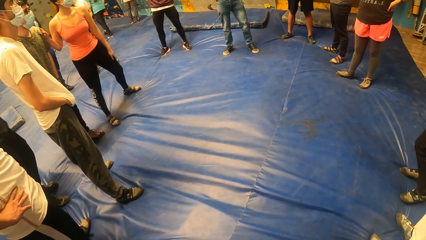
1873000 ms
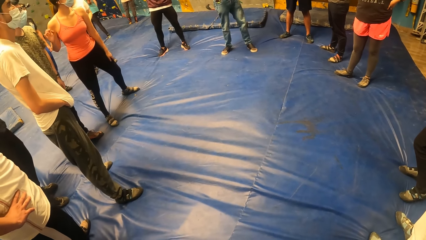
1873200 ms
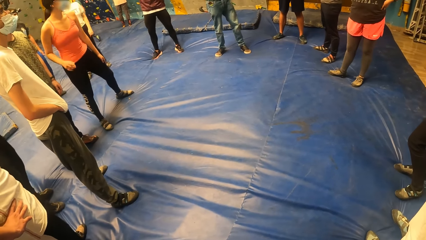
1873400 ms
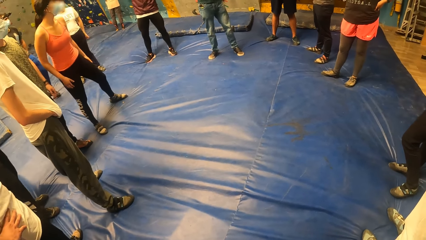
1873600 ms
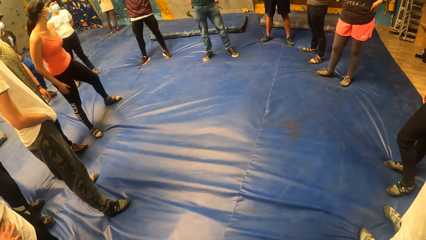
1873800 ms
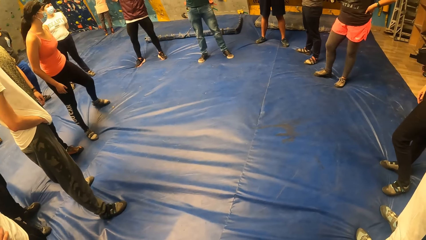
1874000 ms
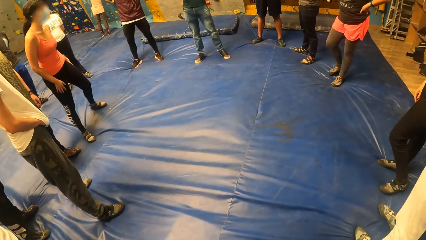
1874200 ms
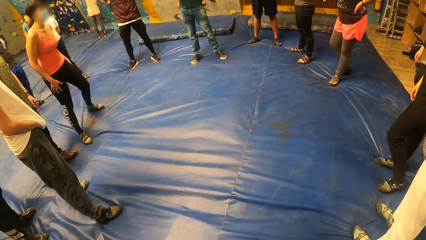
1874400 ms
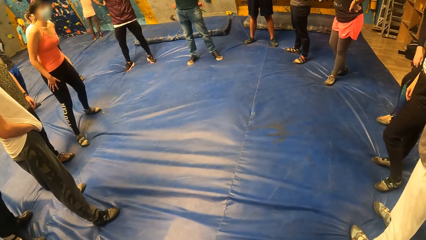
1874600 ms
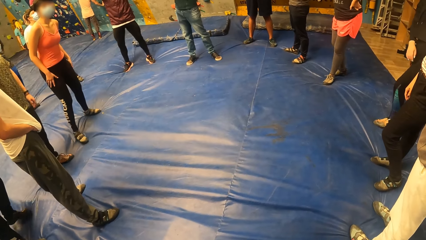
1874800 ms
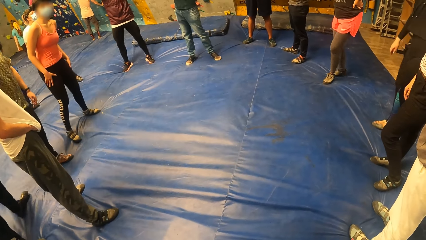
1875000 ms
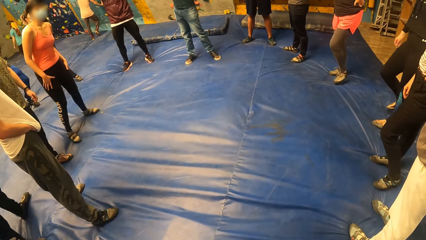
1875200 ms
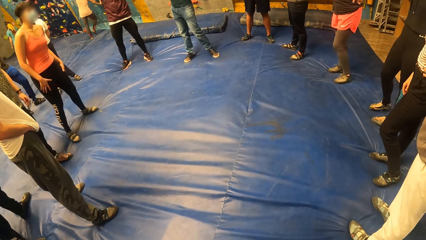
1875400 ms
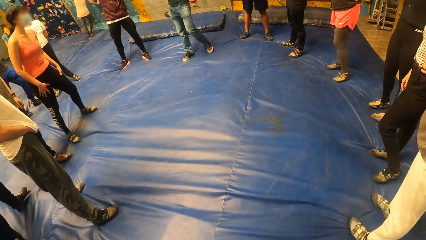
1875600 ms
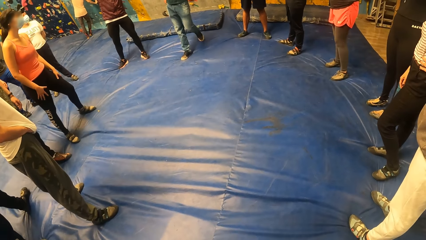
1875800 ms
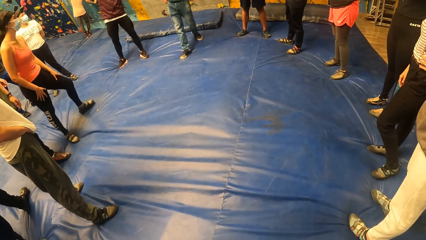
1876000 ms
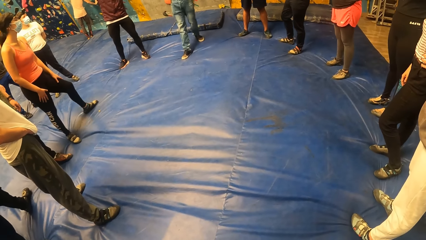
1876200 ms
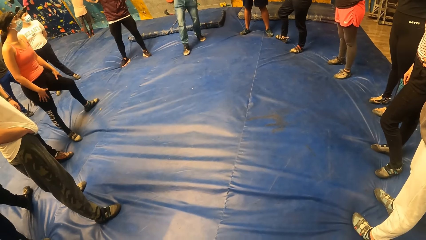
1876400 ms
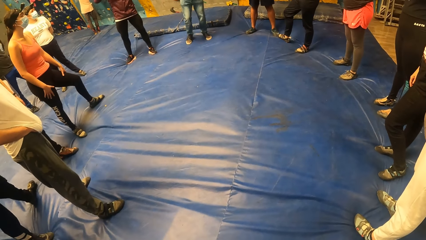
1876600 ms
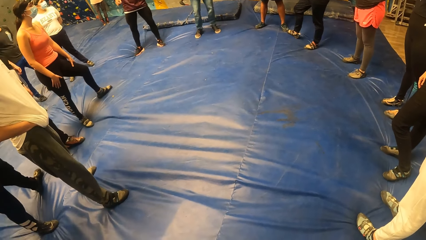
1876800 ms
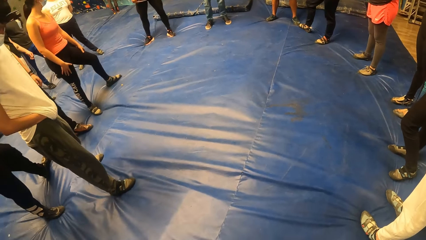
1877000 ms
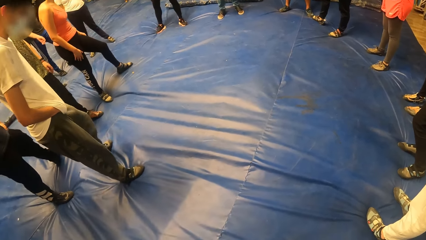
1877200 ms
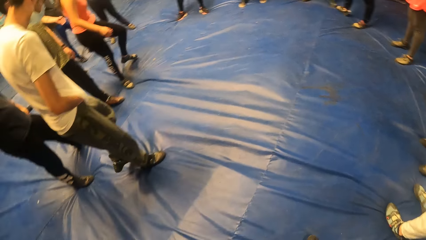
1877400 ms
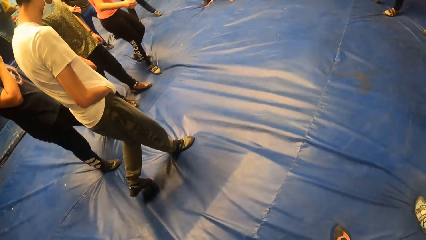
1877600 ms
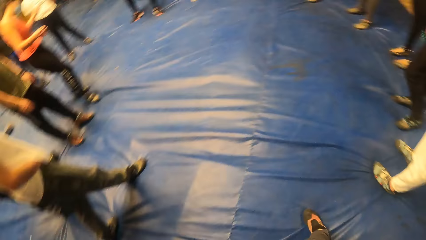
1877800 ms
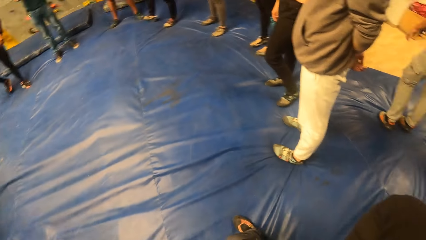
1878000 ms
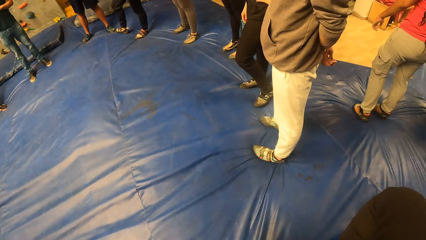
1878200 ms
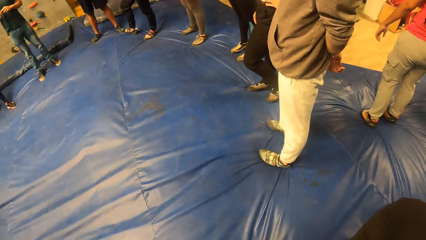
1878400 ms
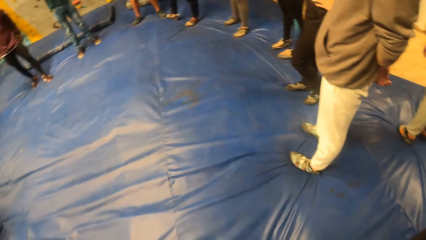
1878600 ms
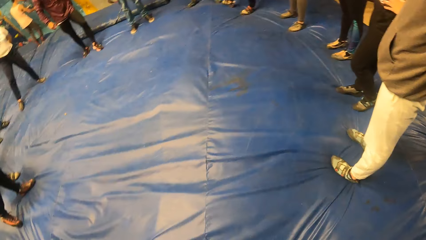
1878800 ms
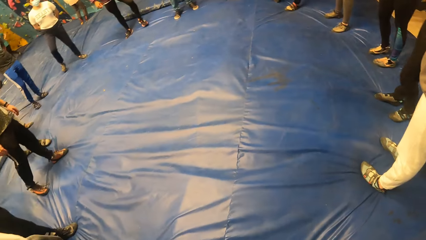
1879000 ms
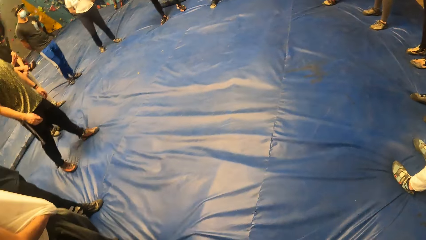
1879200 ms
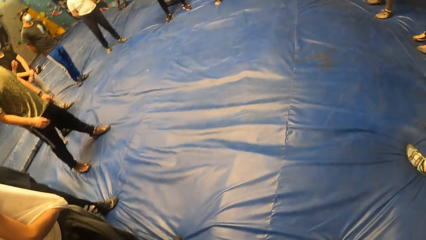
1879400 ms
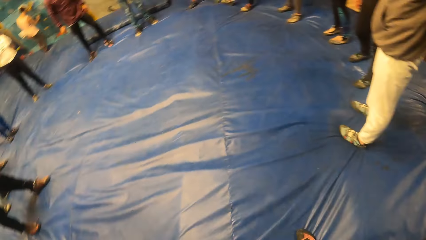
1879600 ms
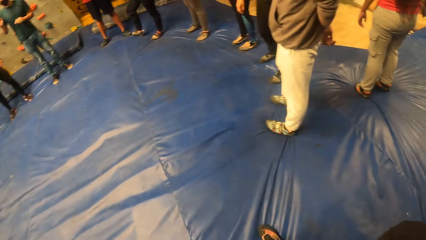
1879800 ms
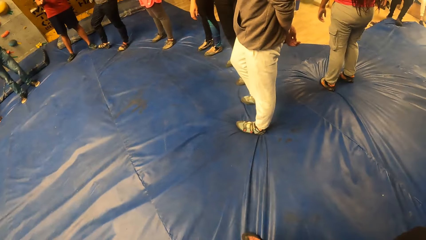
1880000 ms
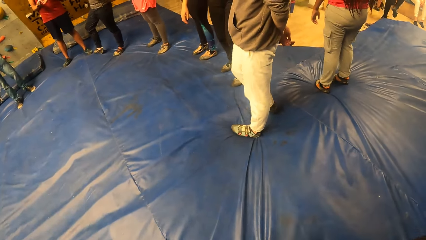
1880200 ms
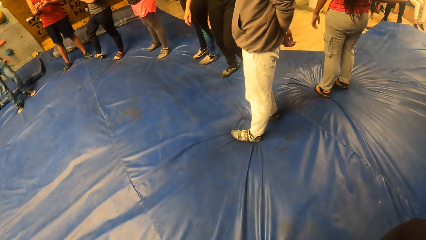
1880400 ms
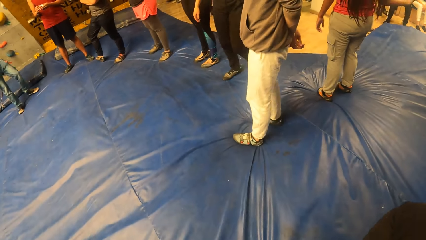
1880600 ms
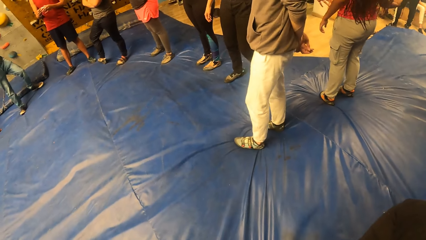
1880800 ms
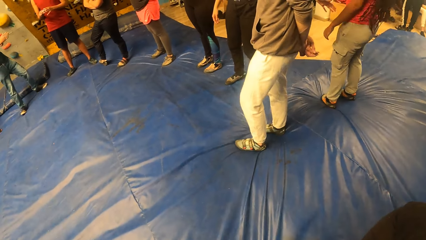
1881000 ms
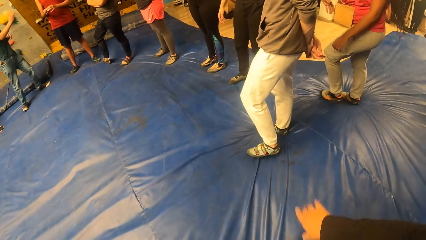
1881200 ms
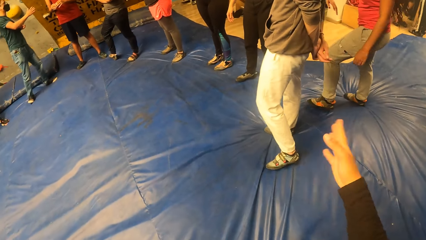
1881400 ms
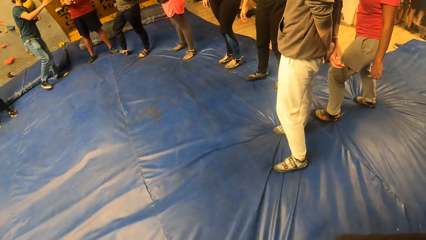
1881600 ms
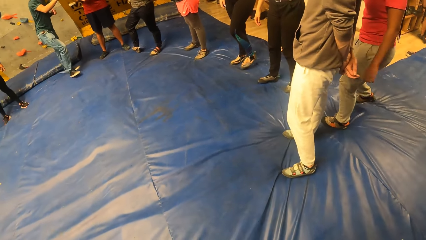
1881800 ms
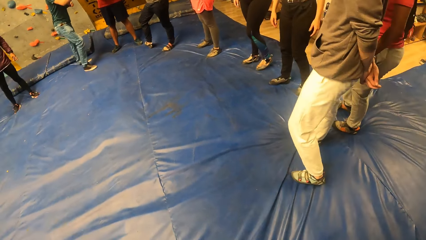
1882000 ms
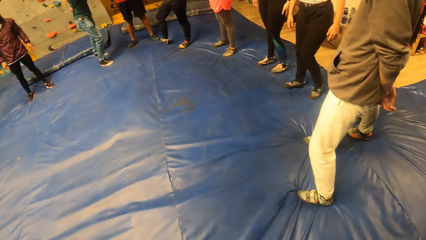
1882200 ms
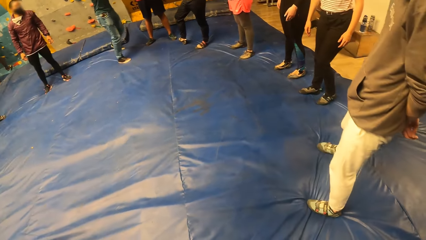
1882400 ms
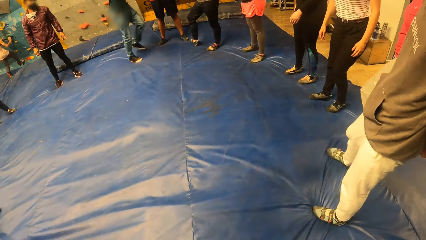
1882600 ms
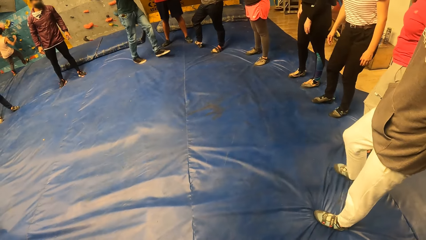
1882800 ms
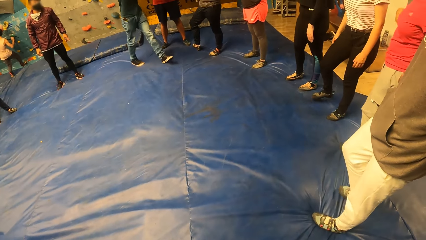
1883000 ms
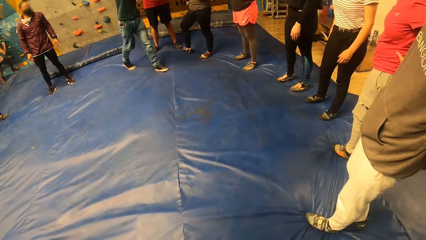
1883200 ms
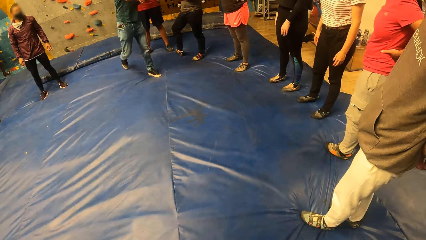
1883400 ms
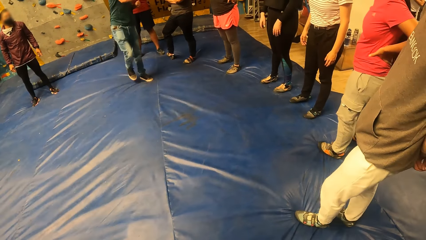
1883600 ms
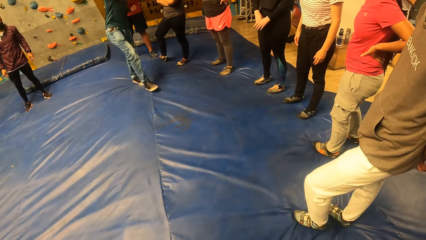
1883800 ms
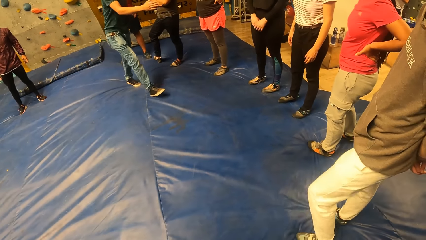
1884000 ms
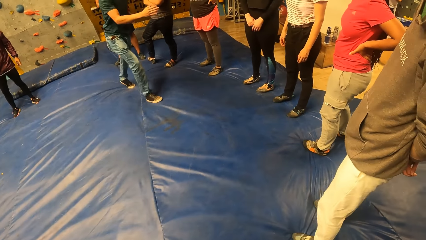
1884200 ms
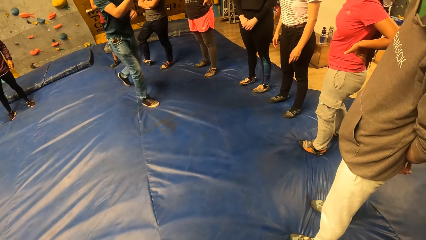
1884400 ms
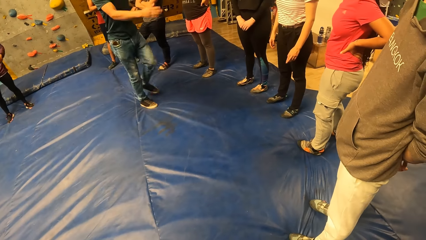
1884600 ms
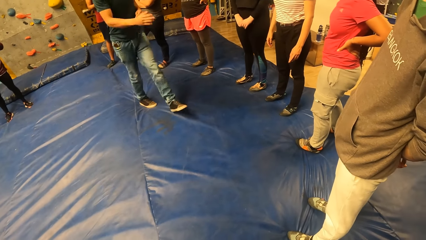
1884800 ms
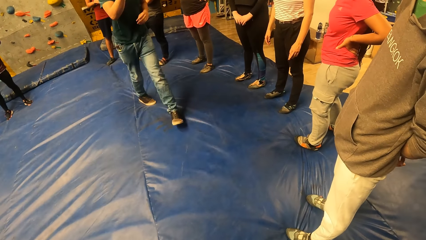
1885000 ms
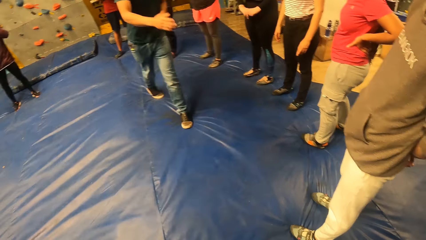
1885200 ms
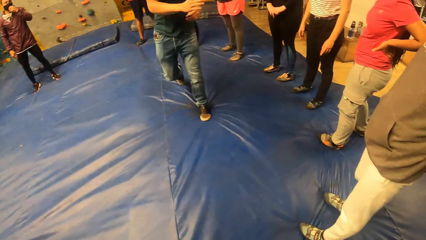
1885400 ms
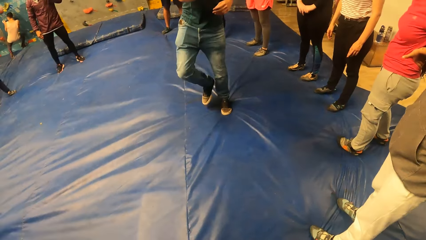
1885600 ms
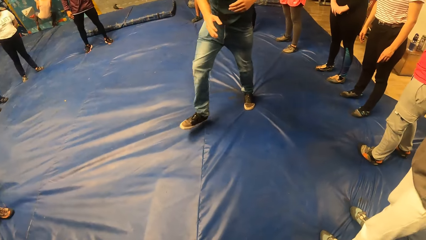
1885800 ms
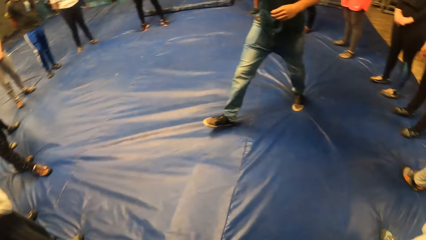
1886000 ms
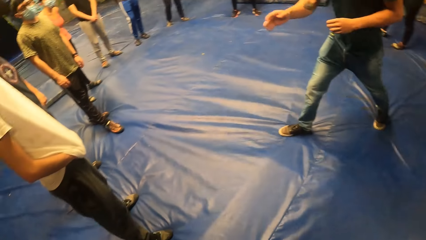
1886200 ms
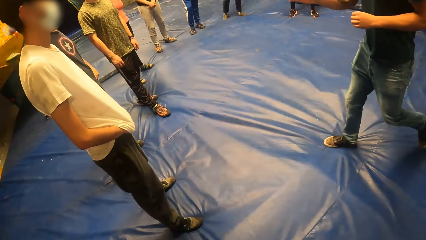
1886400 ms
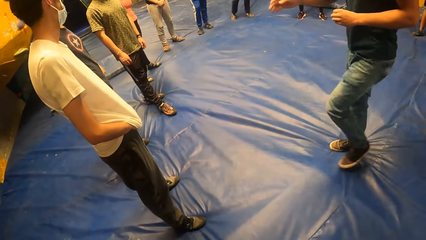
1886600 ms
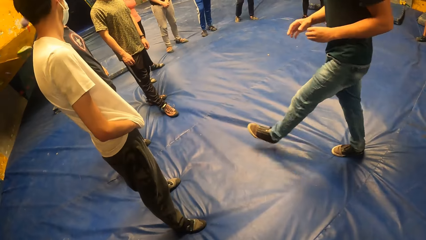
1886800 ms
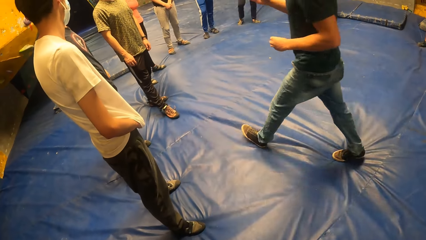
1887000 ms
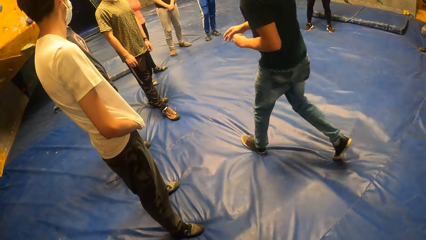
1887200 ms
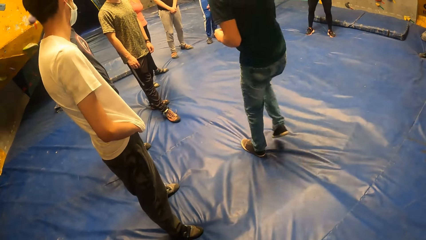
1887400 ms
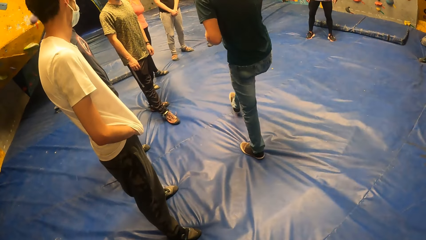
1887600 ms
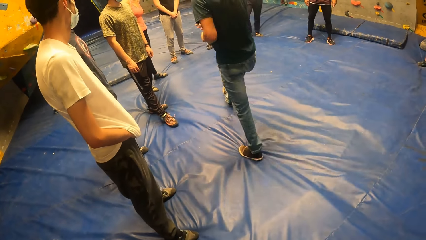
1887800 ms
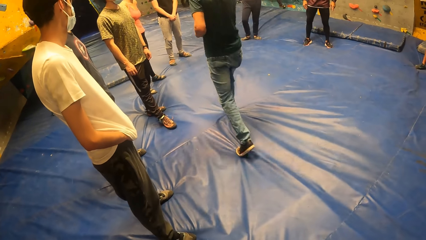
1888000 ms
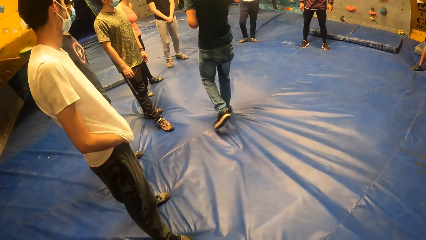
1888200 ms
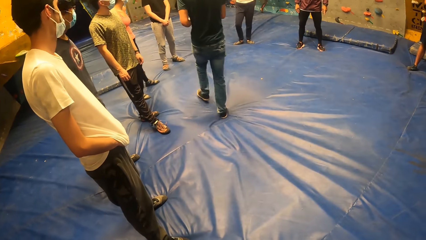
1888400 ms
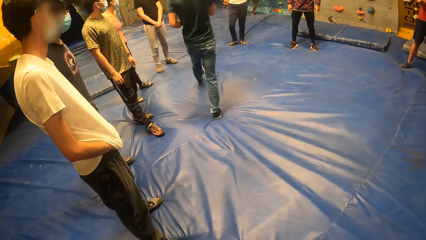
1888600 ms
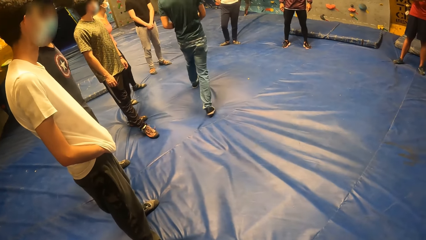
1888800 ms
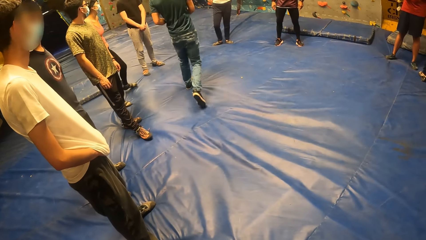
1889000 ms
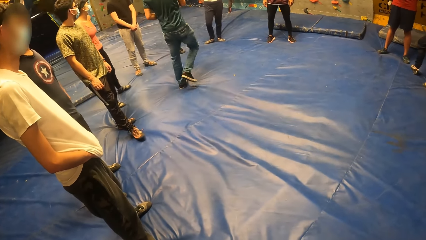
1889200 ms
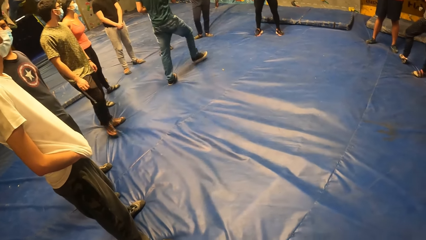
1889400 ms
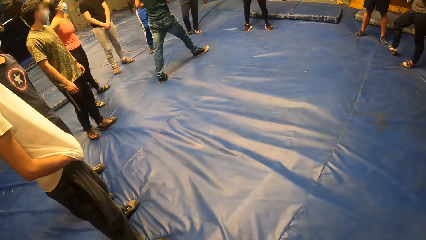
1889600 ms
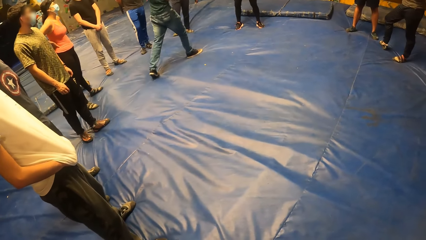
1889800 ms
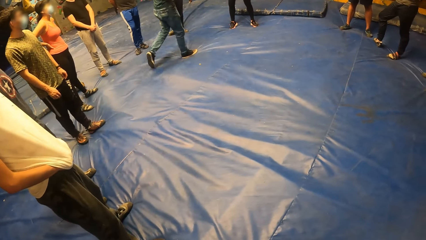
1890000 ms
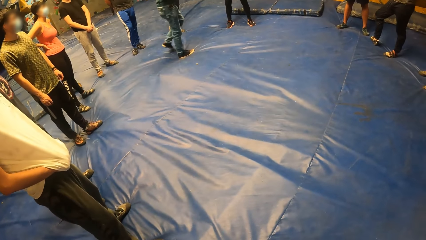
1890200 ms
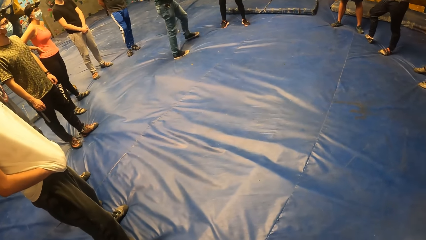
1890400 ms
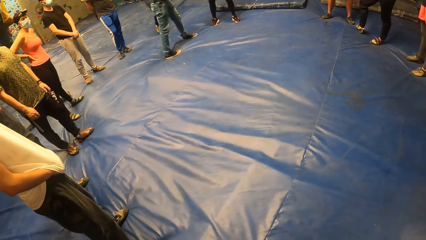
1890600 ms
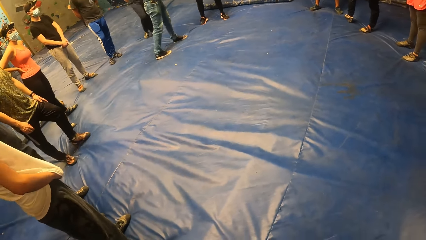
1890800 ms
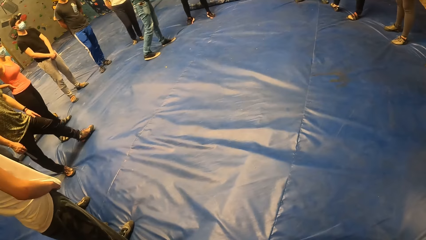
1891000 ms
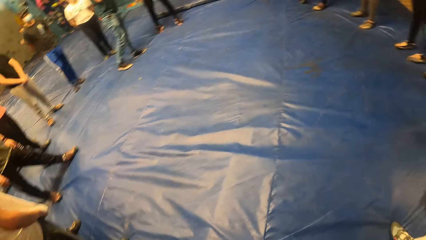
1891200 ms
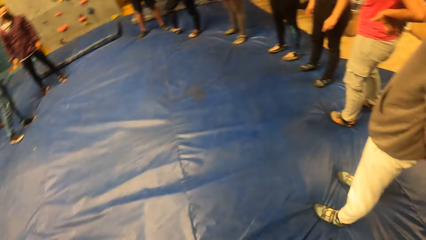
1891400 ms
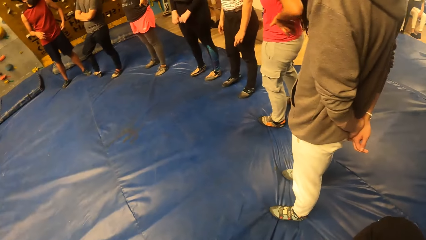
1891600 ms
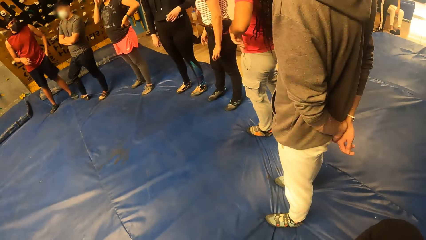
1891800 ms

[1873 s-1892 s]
The man interacts with the group of people.
